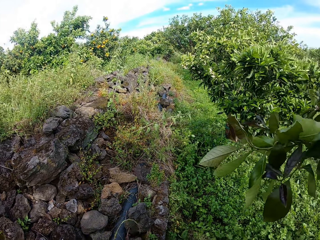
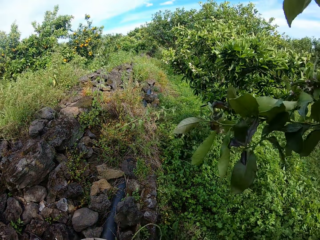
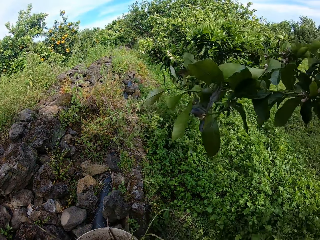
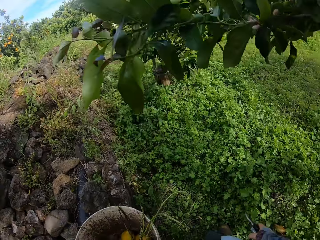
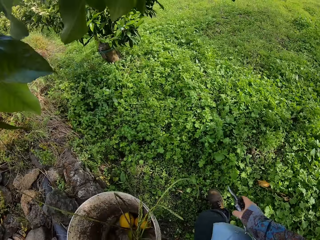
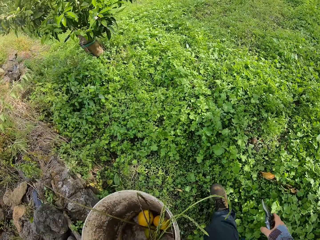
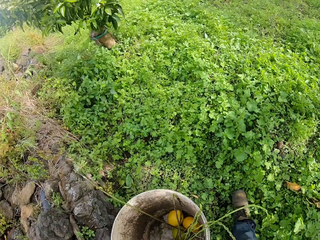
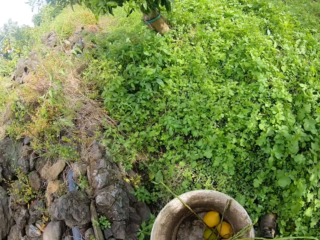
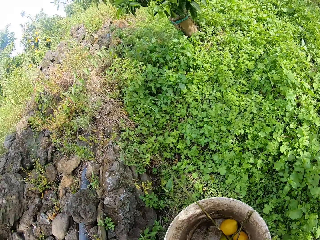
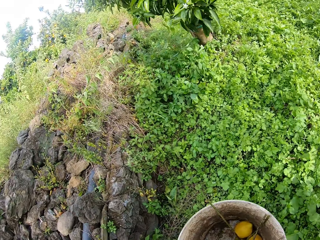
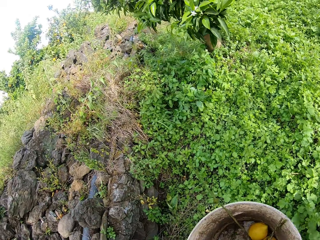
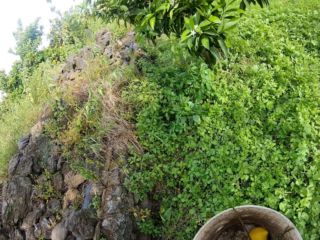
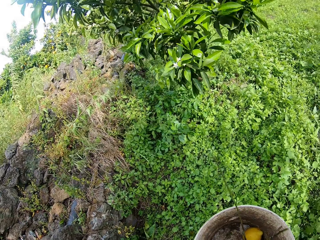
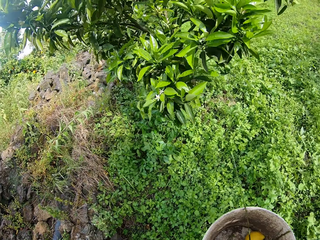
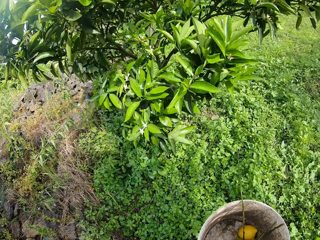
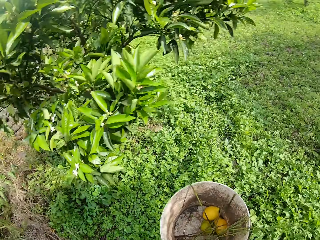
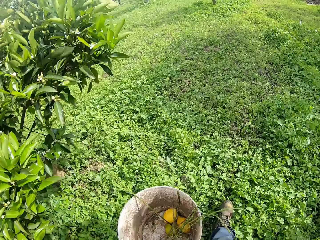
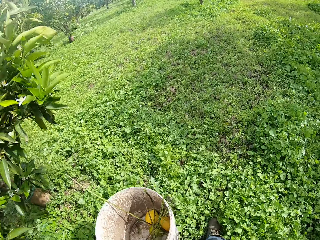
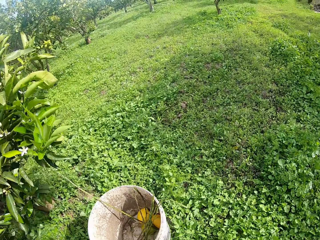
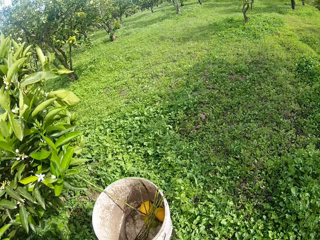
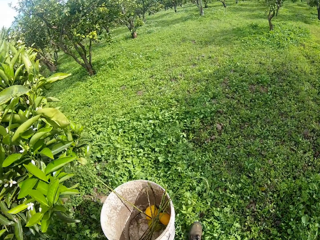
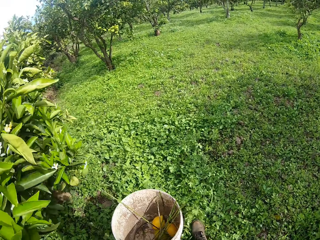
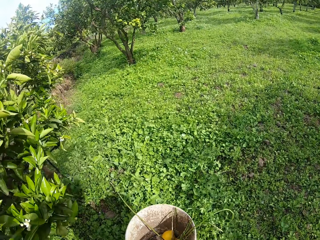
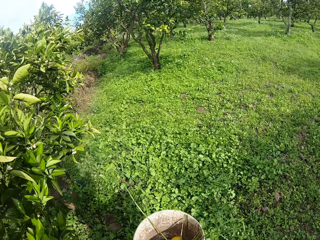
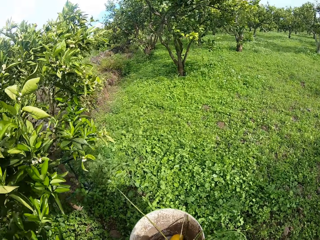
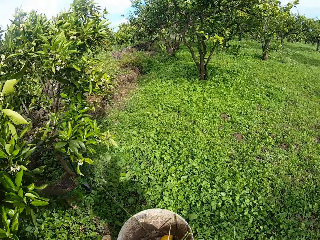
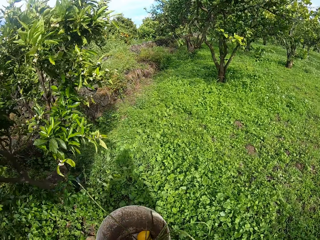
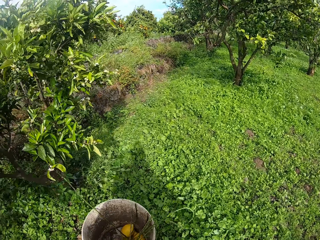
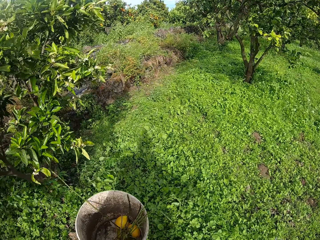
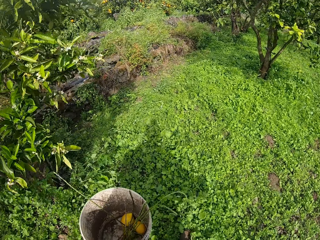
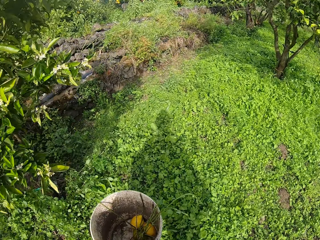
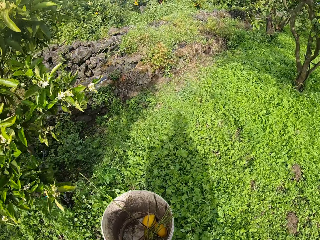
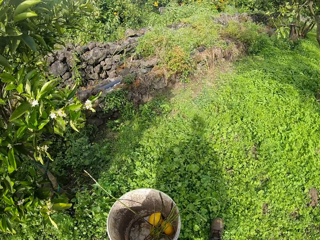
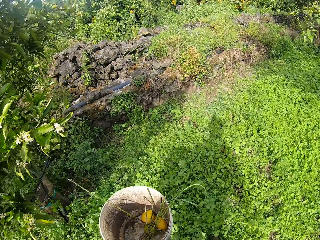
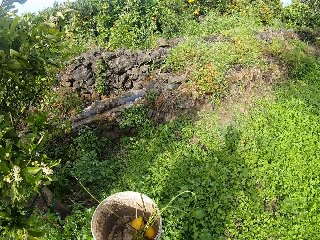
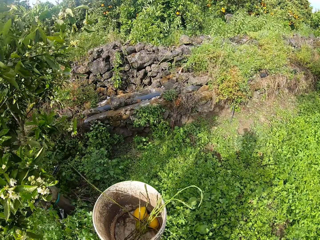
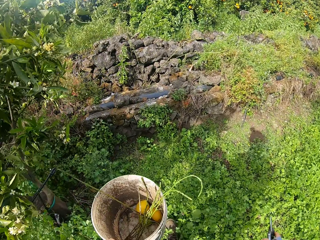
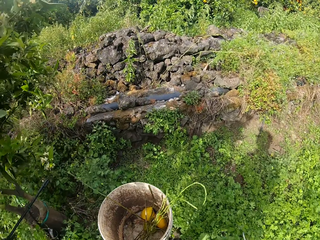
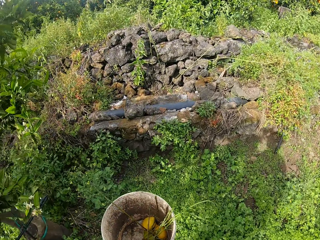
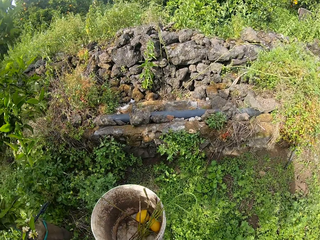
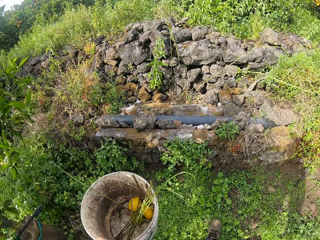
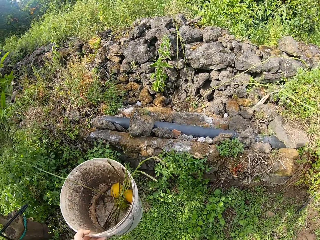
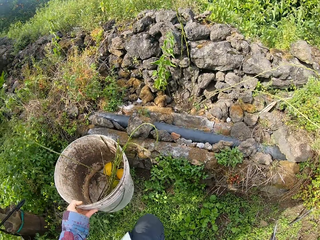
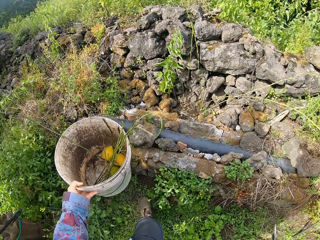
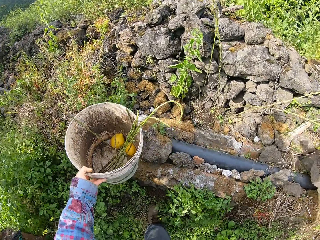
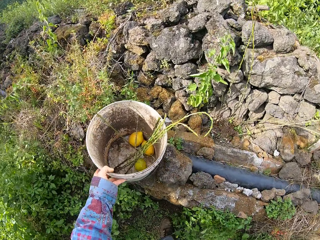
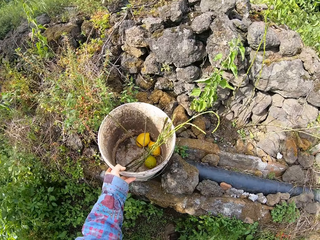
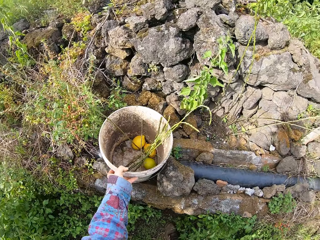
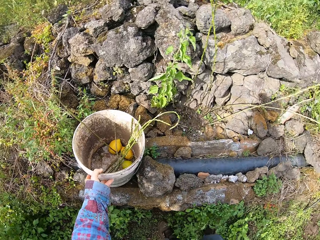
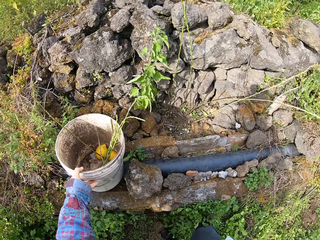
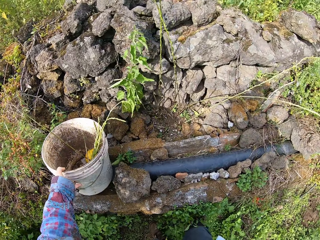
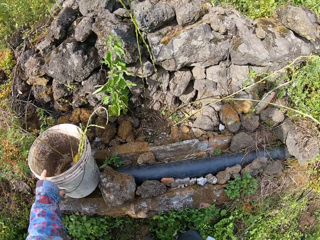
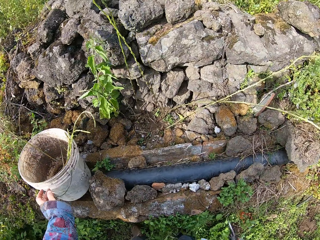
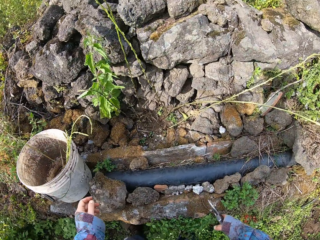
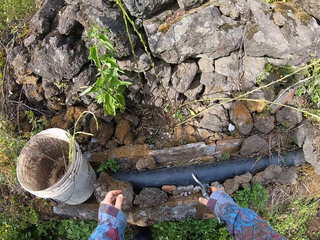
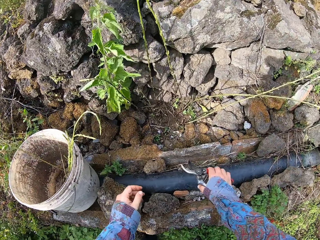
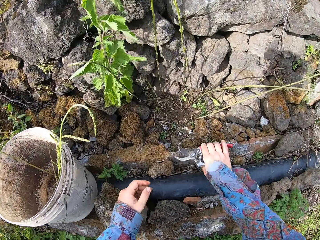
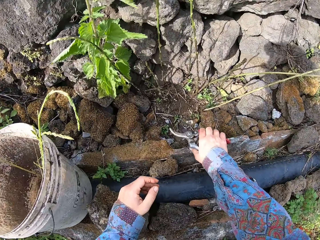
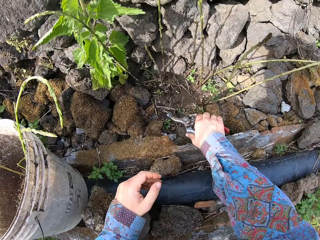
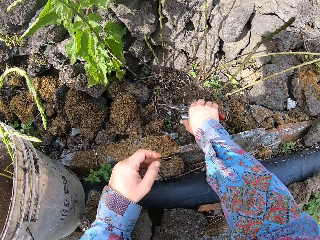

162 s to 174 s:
The camera wearer walks to another part of the farm with the bucket in his left hand. He puts the bucket down.

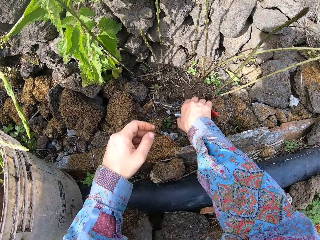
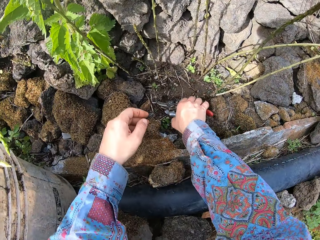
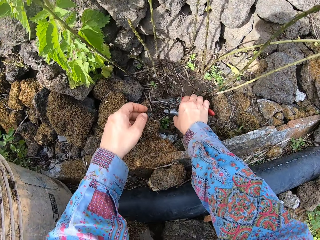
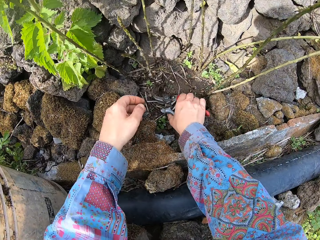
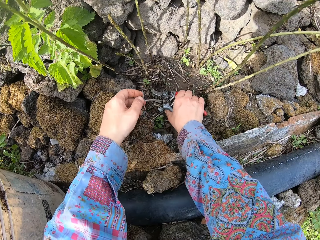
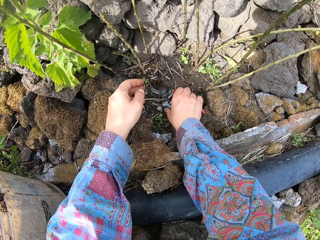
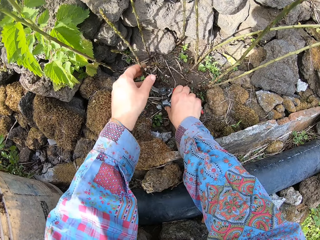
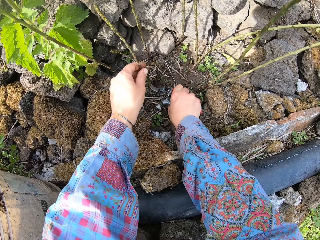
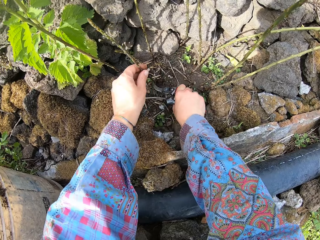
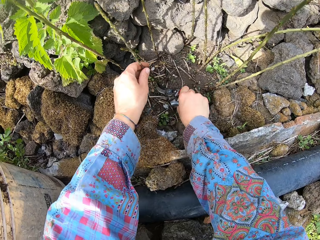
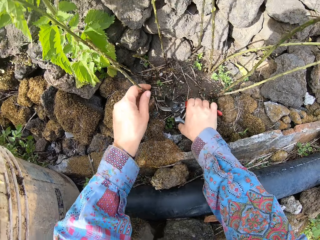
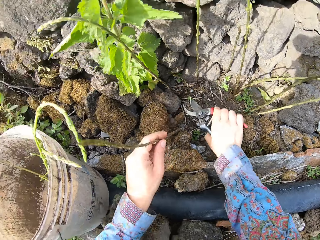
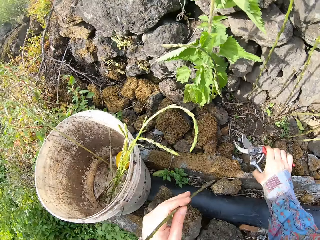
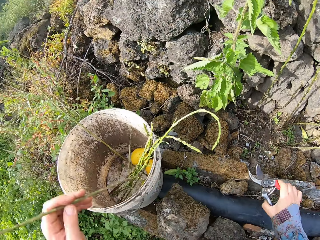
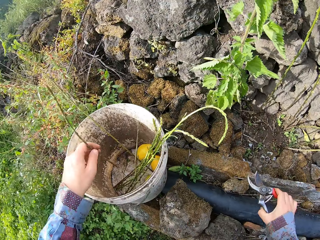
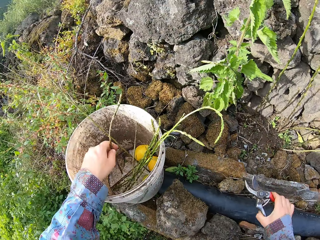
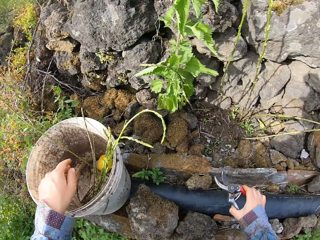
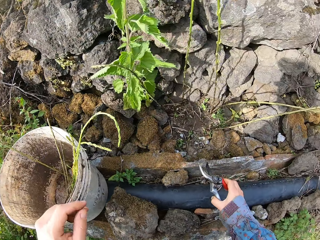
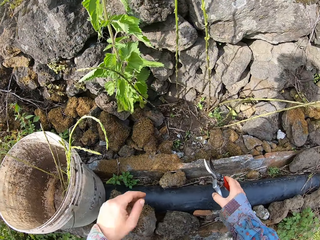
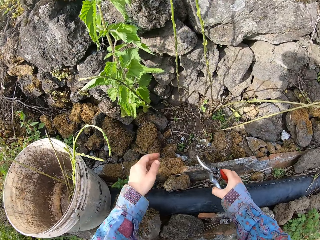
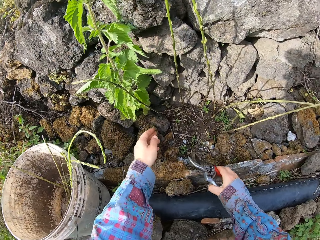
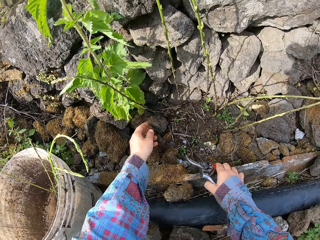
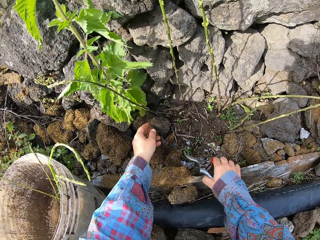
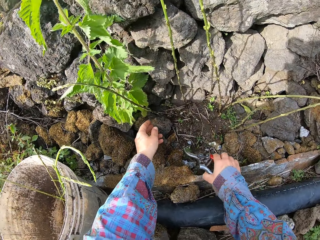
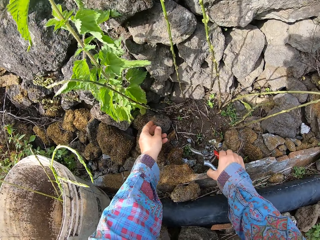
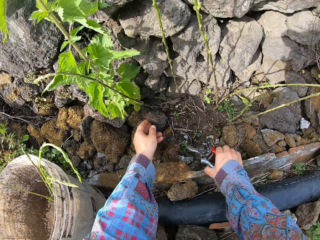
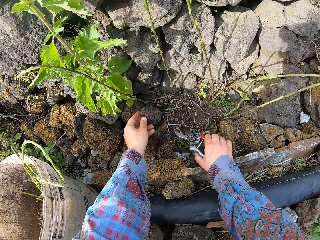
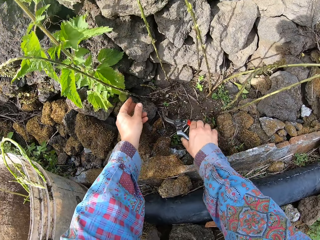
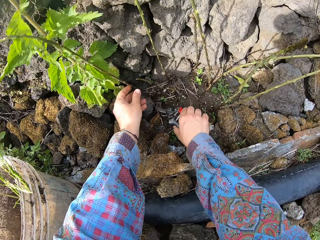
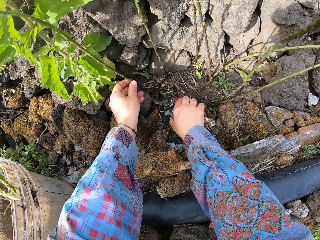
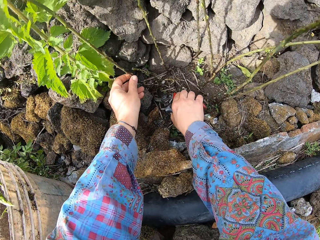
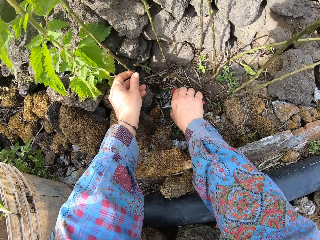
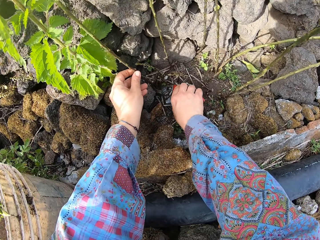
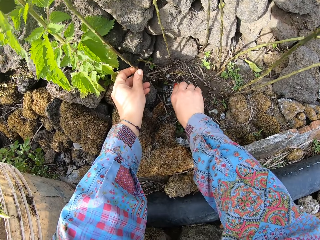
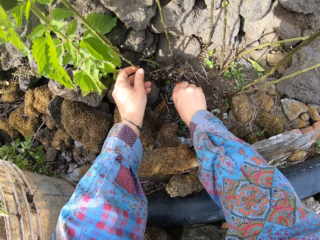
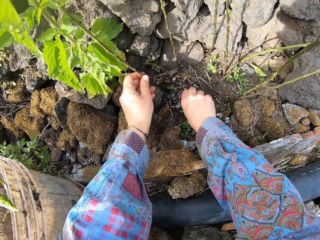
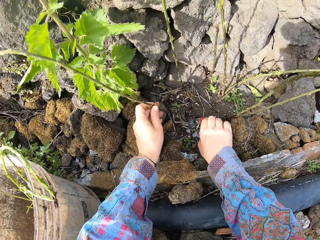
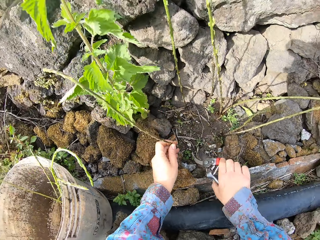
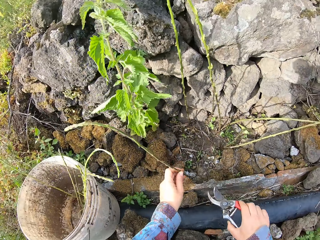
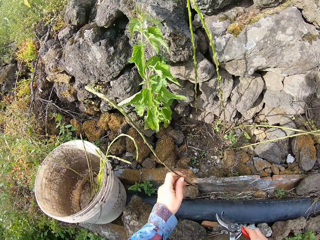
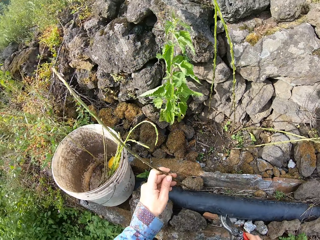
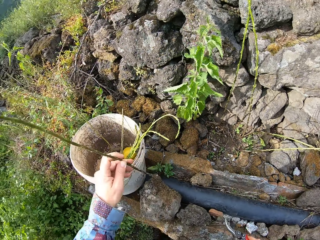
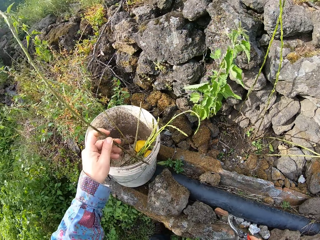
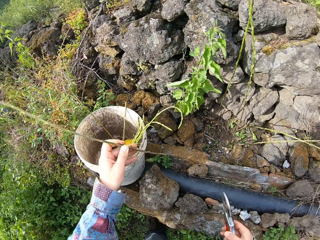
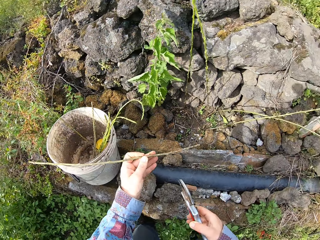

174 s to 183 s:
The camera wearer holds a plant. He picks another plant with his left hand. He cuts the plant with a pair of pruners in his right hand. He drops the plant in his left hand in the bucket. He picks another plant with his left hand. He holds the plant. He cuts the plant with the pair of pruners in his right hand.
